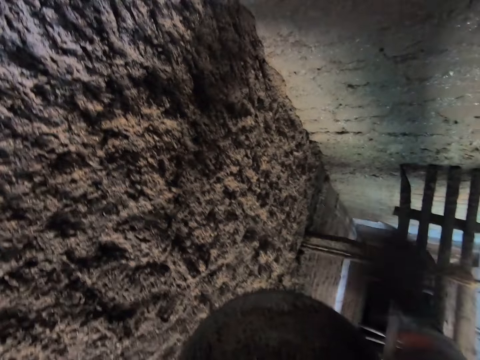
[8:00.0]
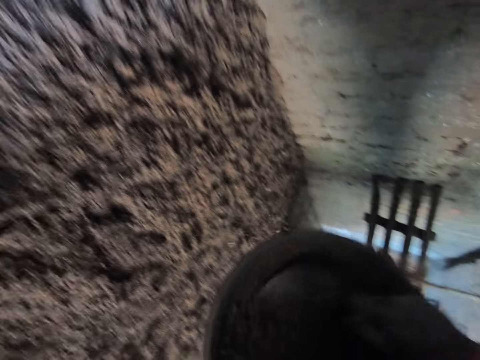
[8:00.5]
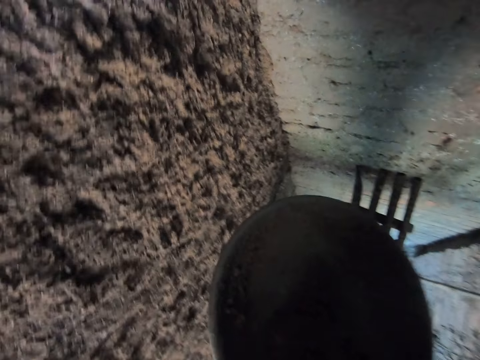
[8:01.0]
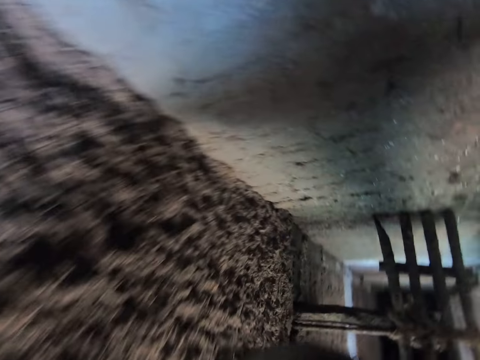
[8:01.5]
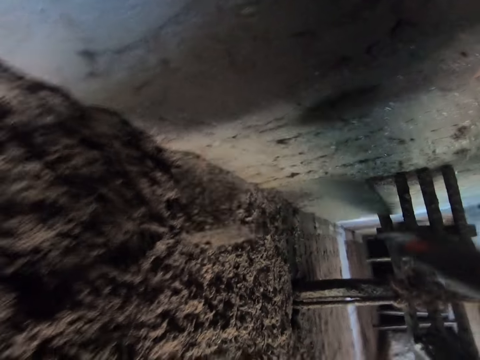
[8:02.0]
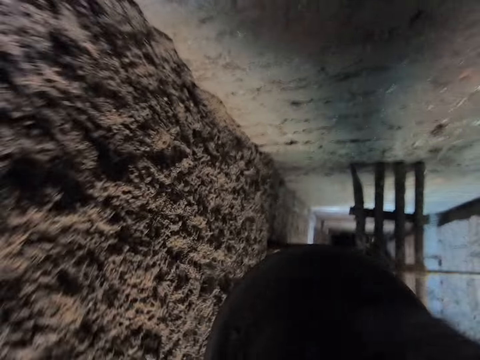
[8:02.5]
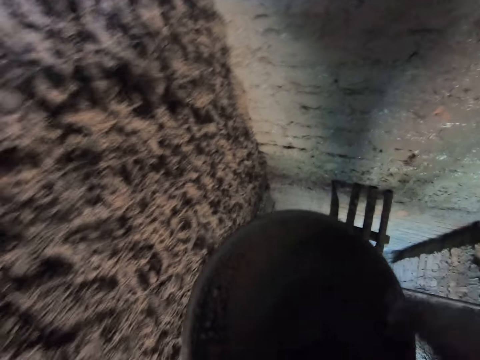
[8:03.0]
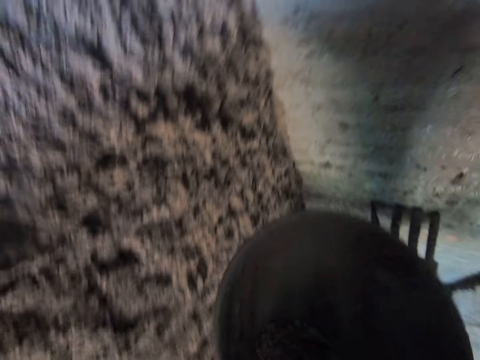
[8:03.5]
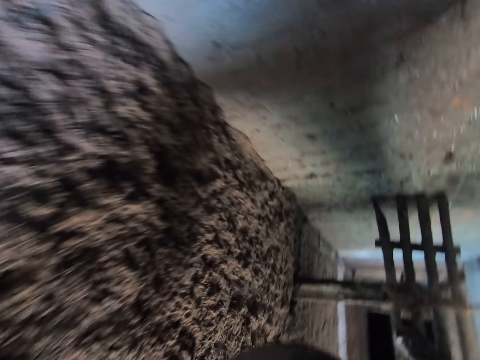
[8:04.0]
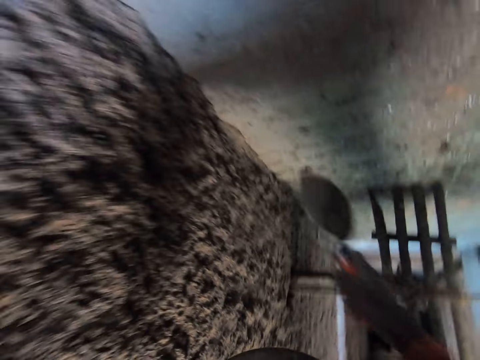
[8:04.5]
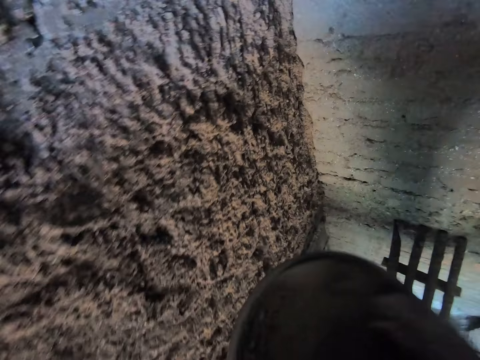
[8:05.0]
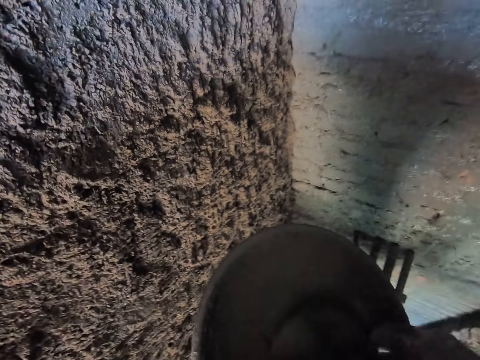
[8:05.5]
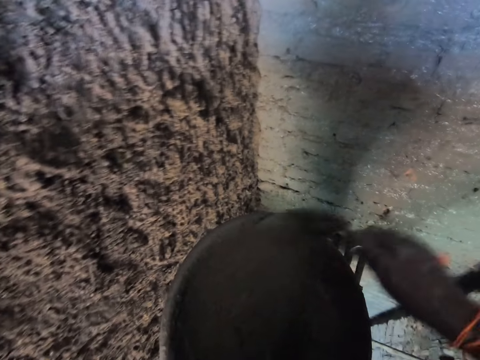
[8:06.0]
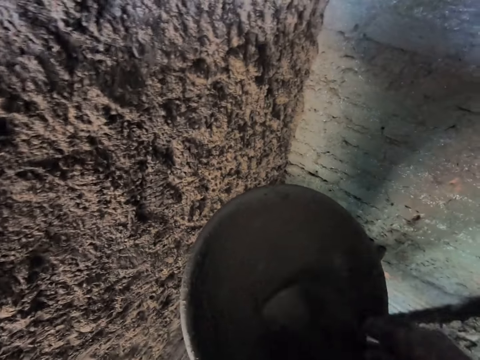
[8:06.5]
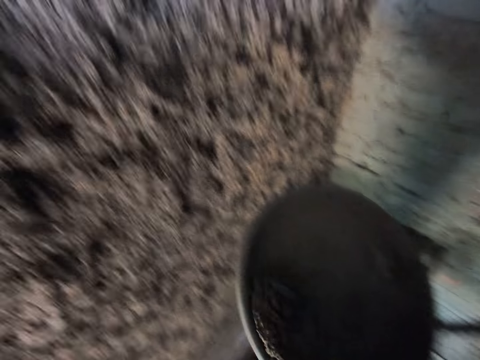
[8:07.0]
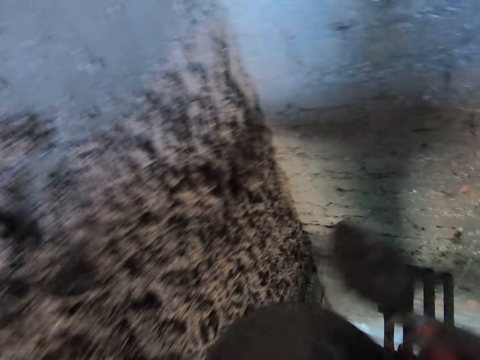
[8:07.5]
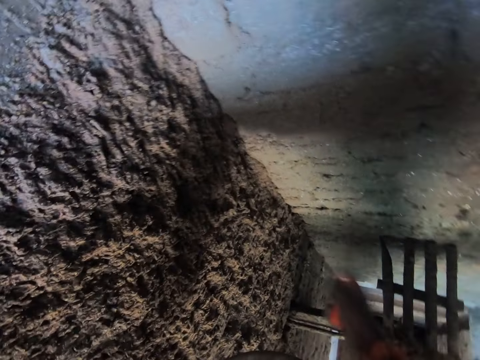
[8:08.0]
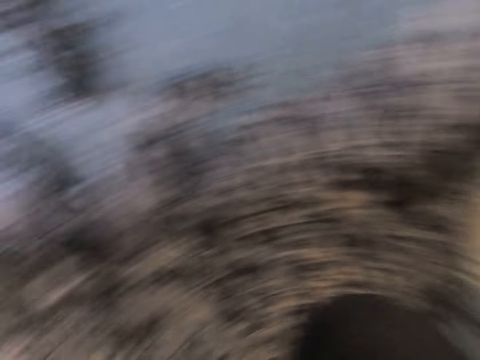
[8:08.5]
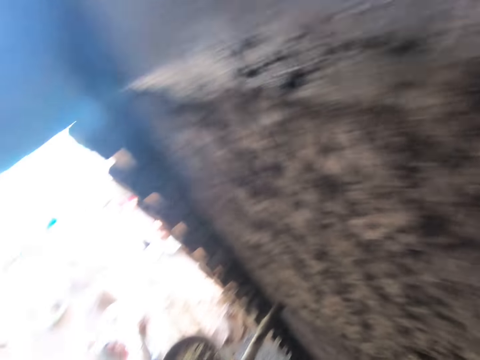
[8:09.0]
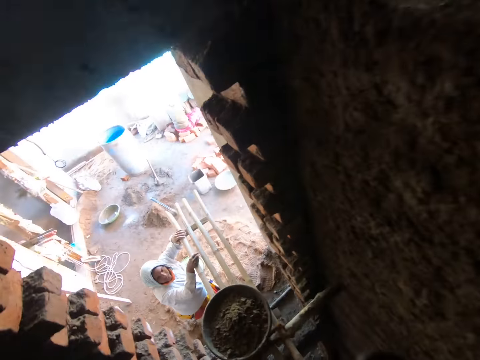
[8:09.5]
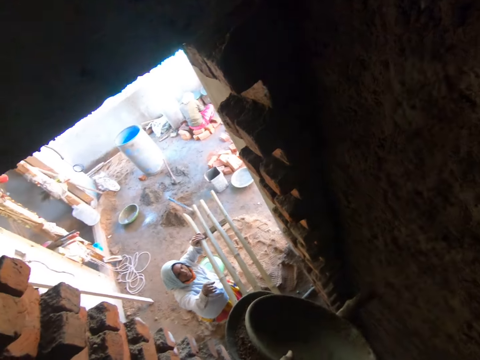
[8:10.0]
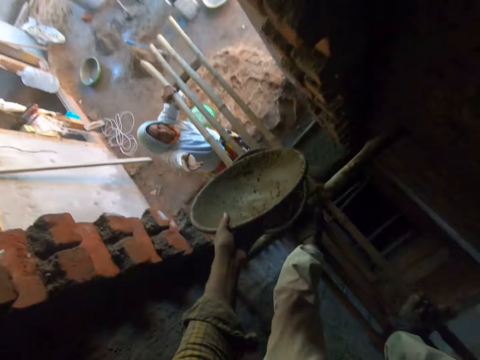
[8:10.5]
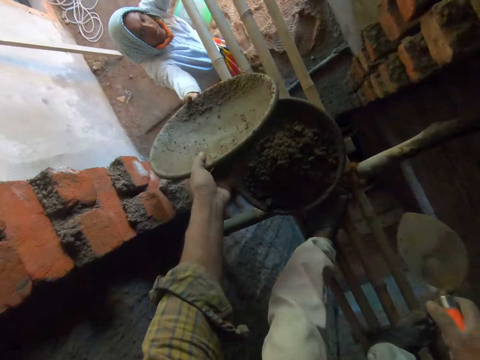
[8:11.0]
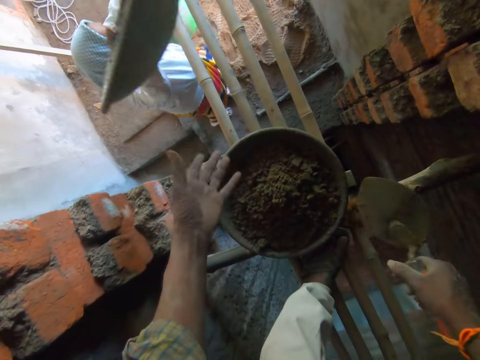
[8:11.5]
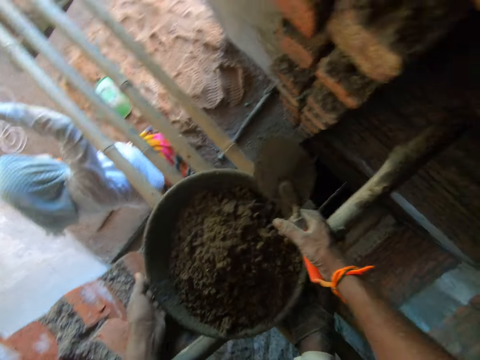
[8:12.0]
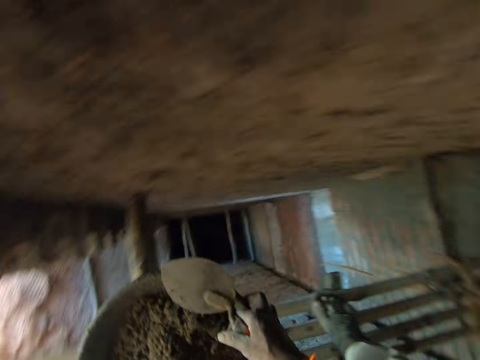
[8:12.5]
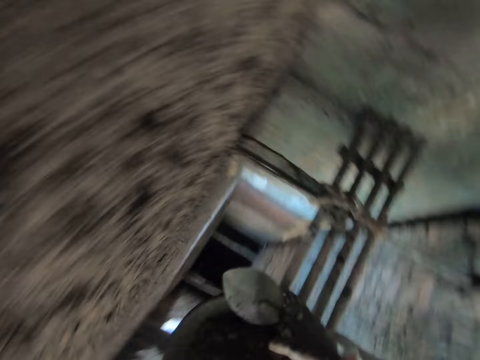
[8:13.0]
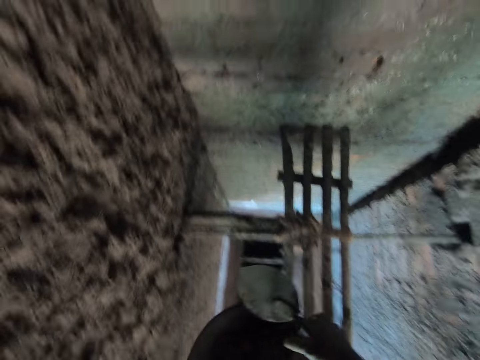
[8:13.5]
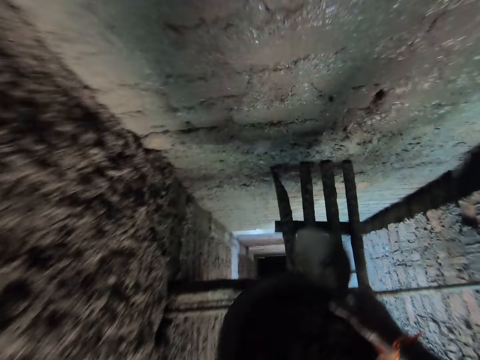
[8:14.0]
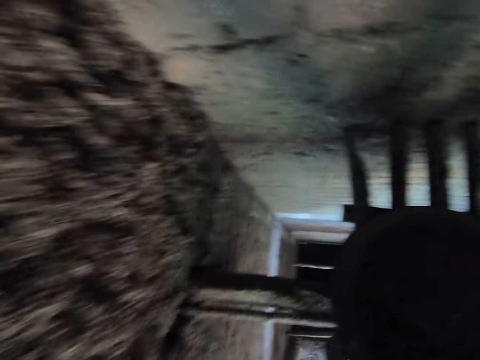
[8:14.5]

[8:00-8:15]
The camera wearer plasters the wall. He scoops plaster from the tray. He plasters the wall. He puts the plaster together with a trowel. He scoops plaster from the tray. He plasters the wall. He packs the mortar together in the head pan with the trowel in his right hand. He scoops plaster from the tray. He pours the mortar from the head pan on the wall with the trowel in his right hand. He turns to the left. He gives the head pan to a woman with his left hand. The woman holds the tray with her right hand. The camera wearer carries the head pan with mortar from the ladder with his hands. He turns to the right.

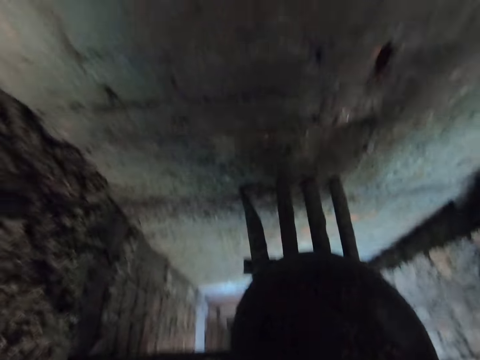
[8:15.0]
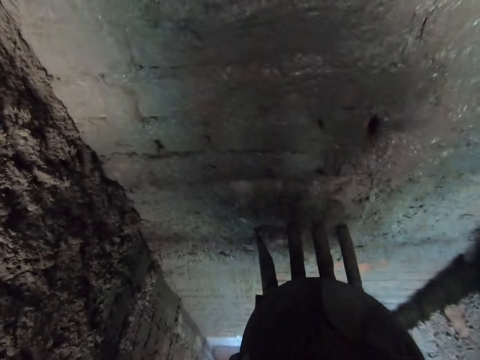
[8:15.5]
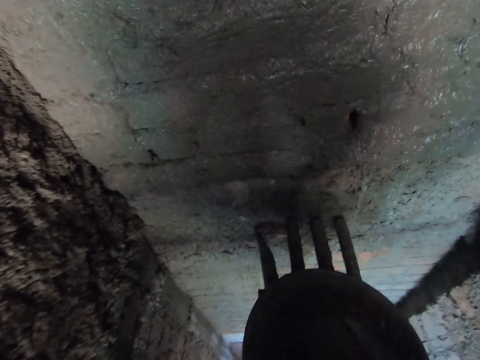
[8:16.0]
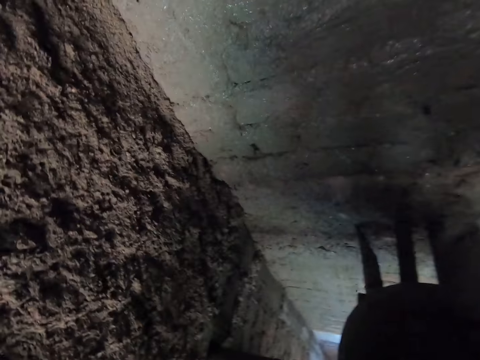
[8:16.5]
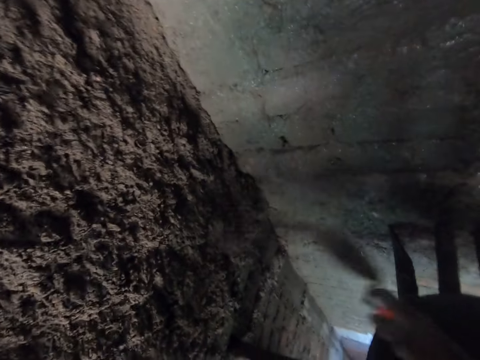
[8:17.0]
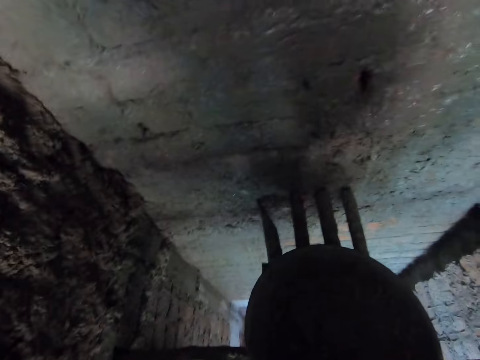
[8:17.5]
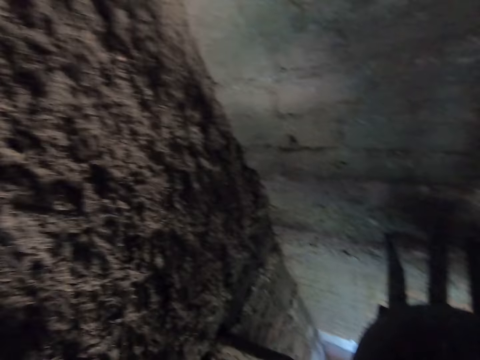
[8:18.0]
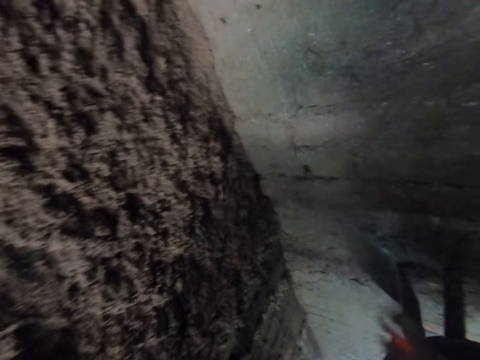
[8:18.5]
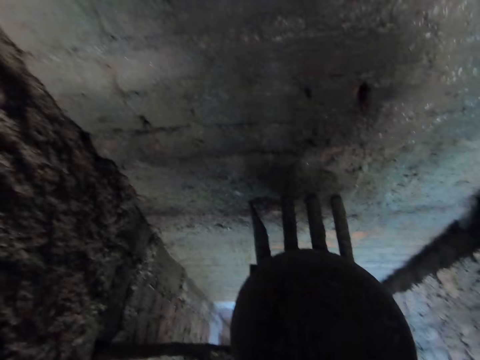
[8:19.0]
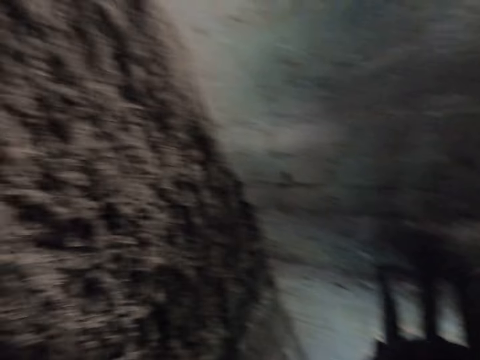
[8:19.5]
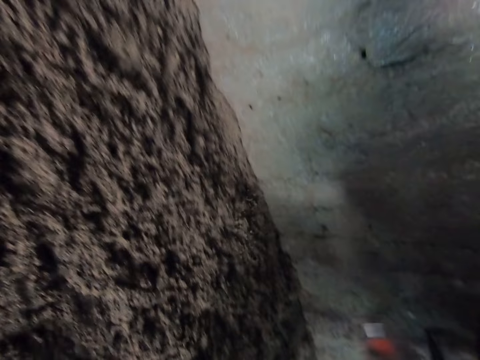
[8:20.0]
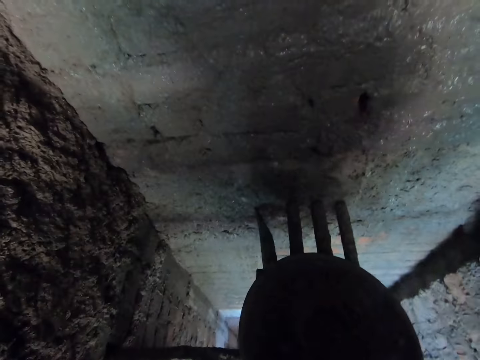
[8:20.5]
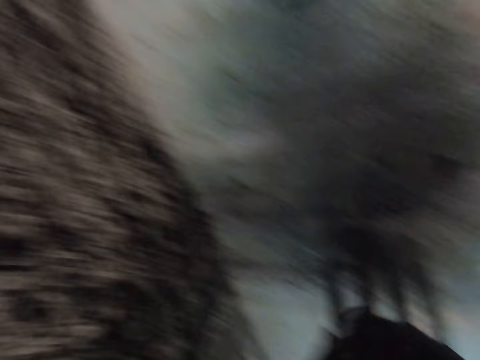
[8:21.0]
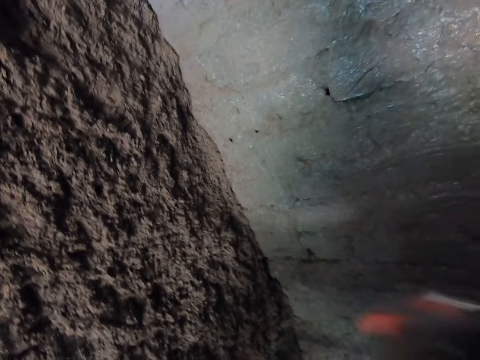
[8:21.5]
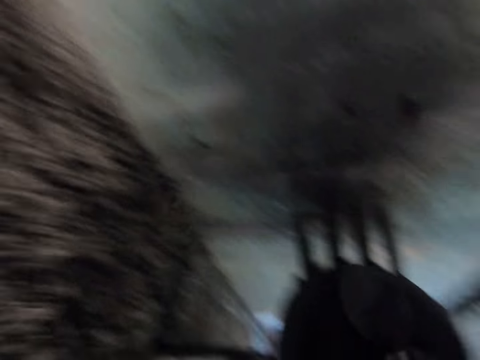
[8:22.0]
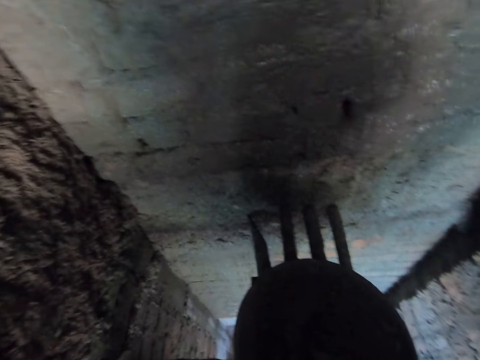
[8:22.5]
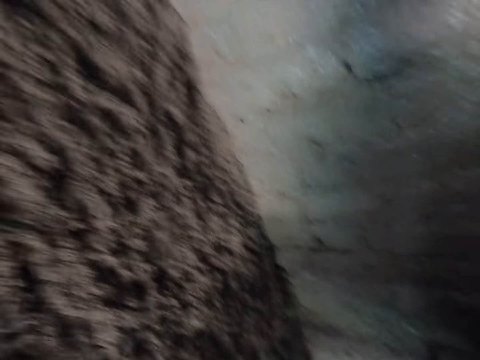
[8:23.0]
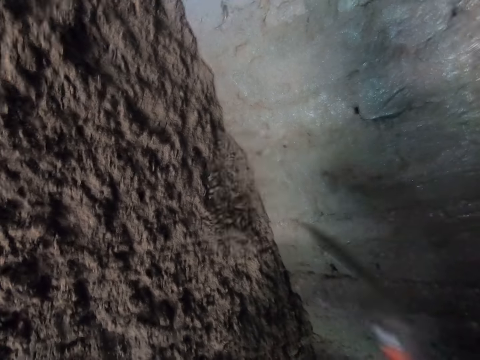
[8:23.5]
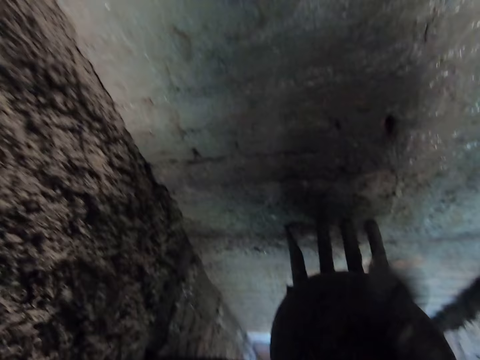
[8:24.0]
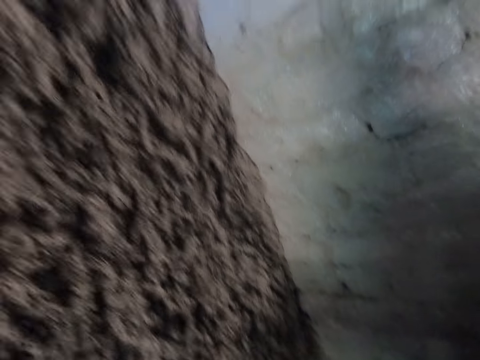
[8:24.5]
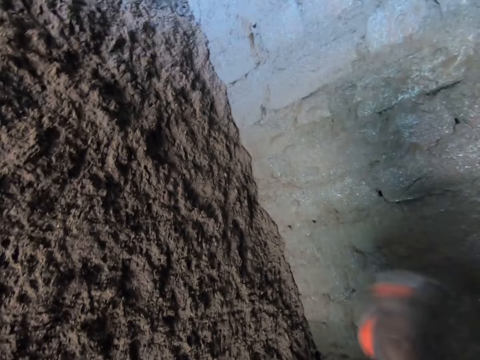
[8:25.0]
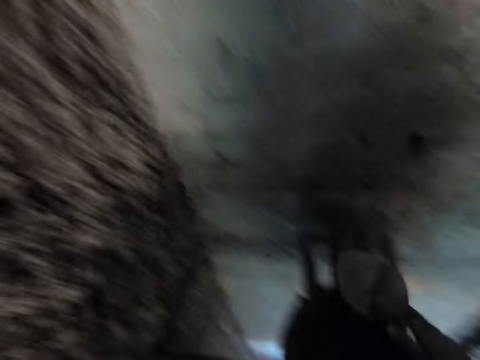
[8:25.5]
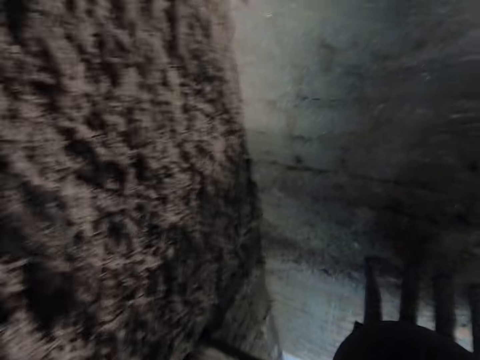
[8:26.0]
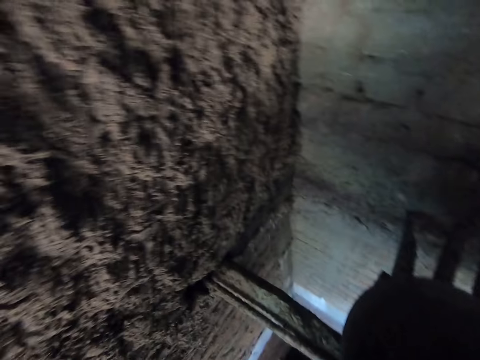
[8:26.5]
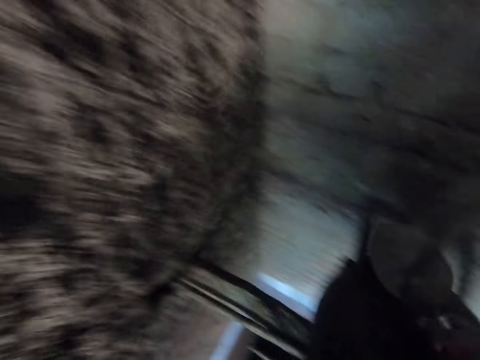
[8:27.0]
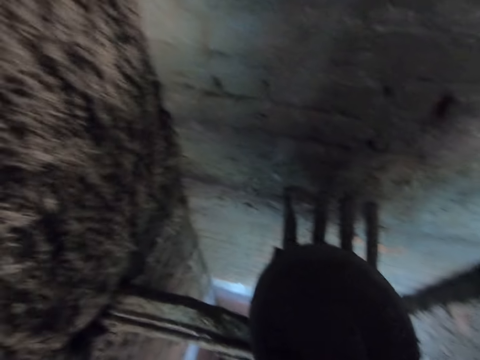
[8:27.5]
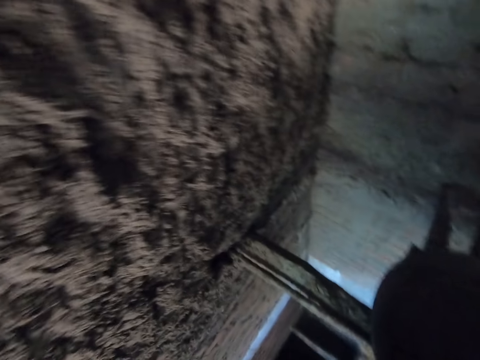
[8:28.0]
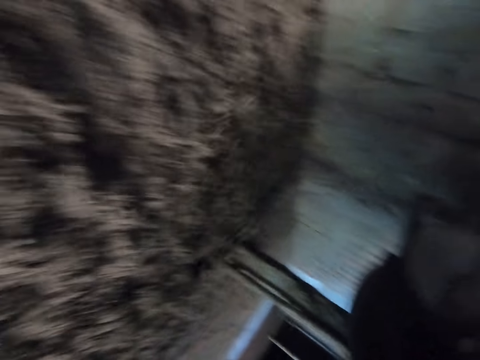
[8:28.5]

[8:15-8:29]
The camera wearer drops the head pan or tray on the ladder with his hands. He mixes the mortar or plaster in the head pan with the trowel in his right hand. He scoops plaster from the tray. He pours the mortar from the head pan on the wall with the trowel in his right hand. He scoops plaster from the tray. He plasters the wall. He scoops plaster from the tray. He plasters the wall. He scoops plaster from the tray. He plasters the wall. He scoops plaster from the tray. He plasters the wall. He scoops plaster from the tray. He plasters the wall. He scoops plaster from the tray. He plasters the wall. He scoops plaster from the tray.
